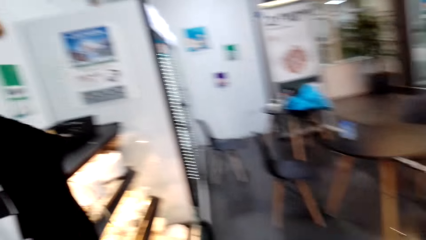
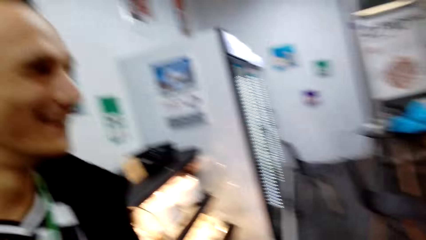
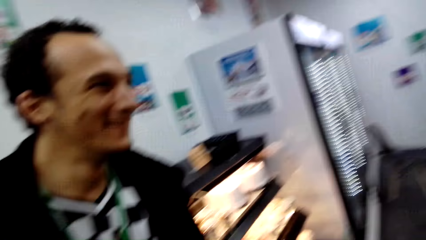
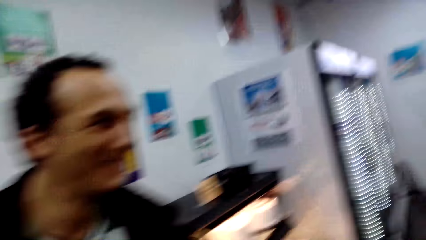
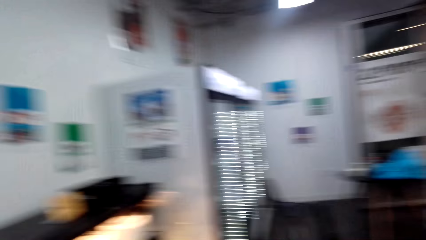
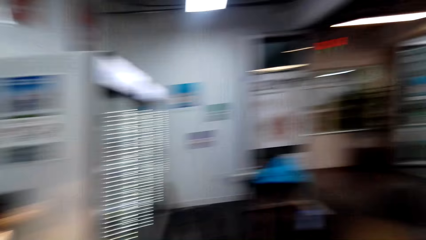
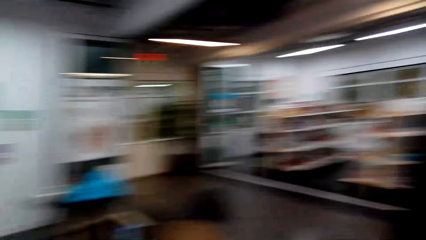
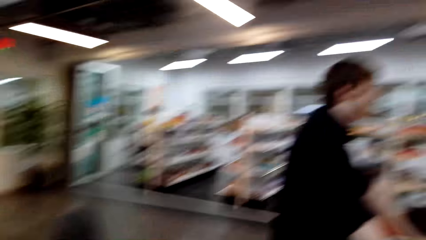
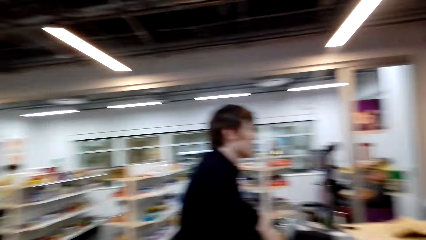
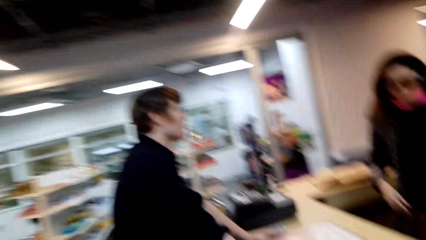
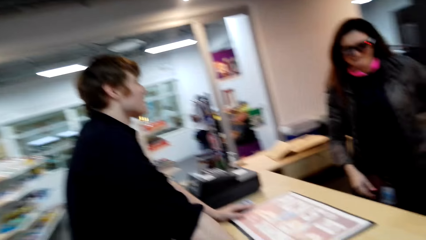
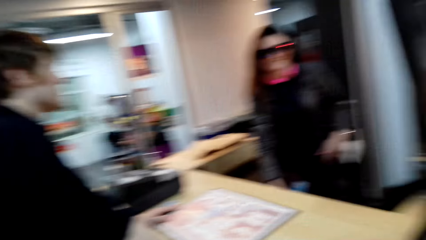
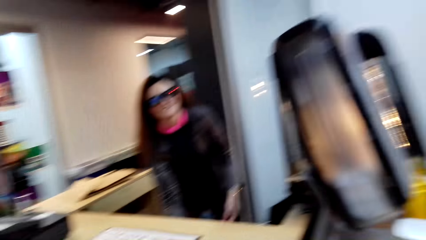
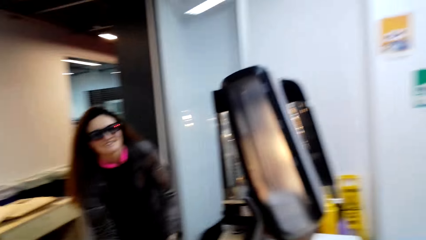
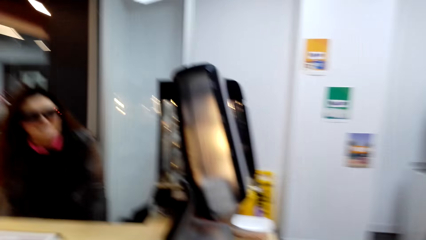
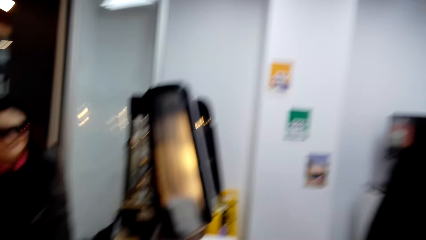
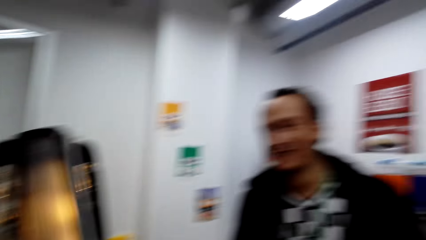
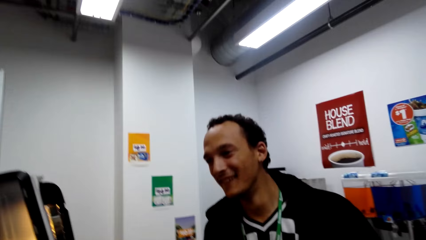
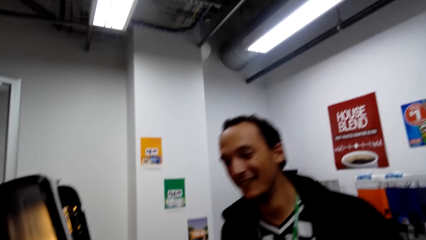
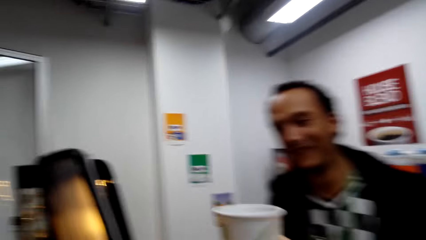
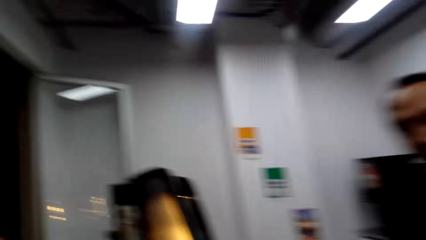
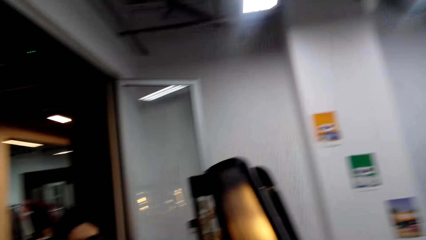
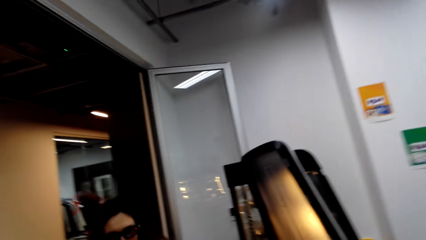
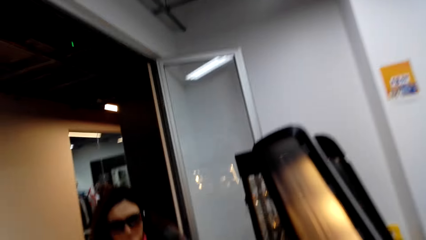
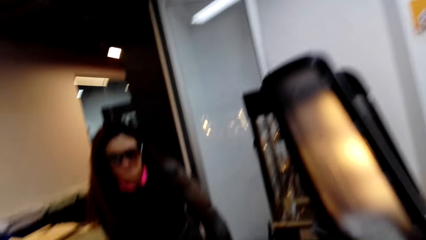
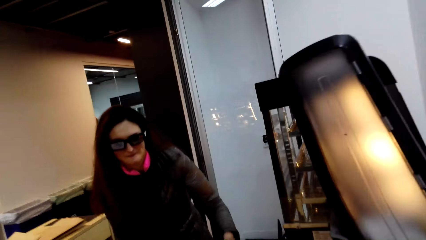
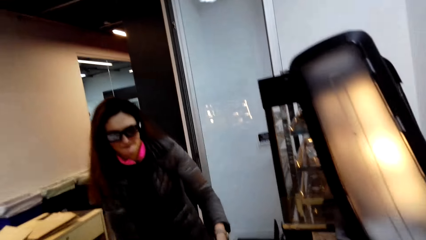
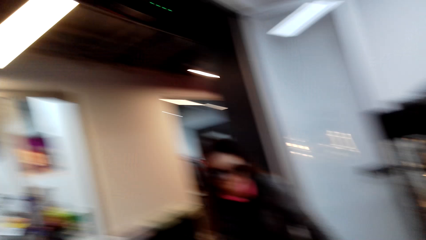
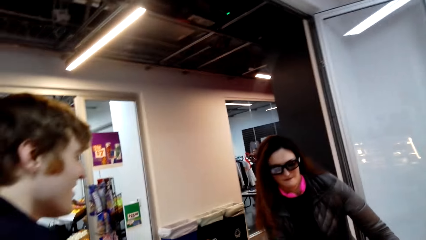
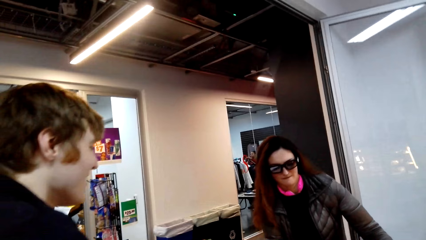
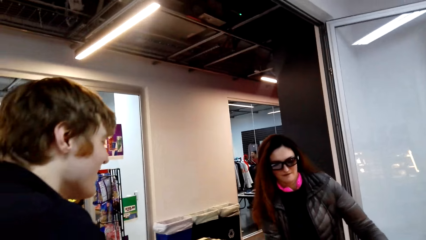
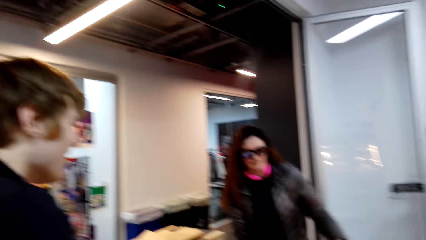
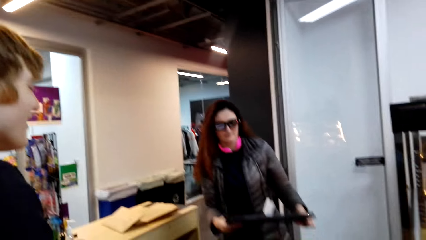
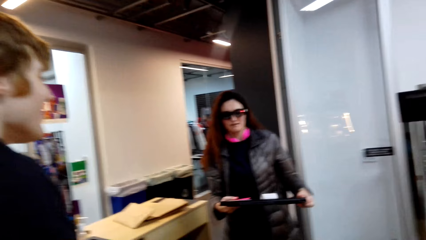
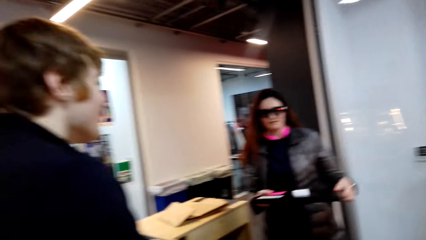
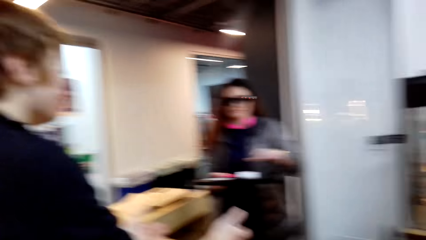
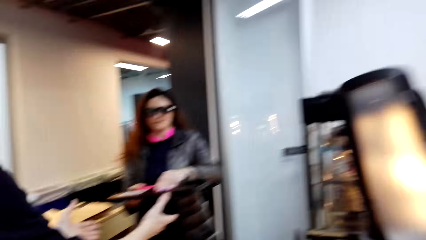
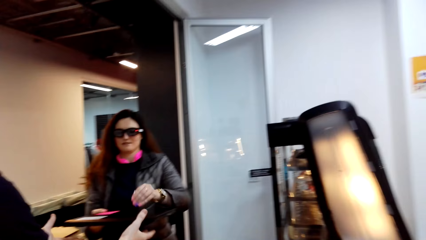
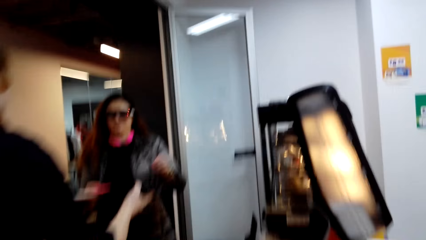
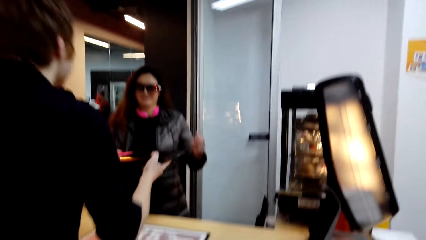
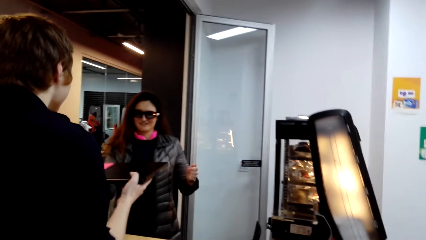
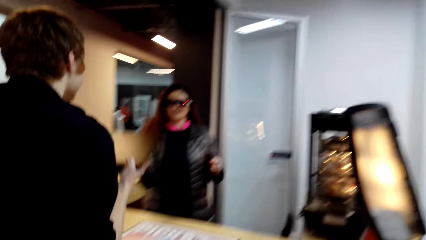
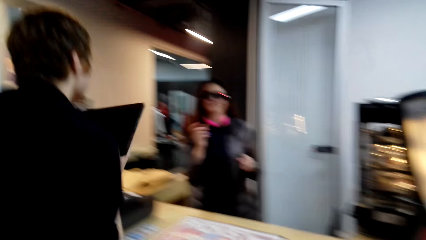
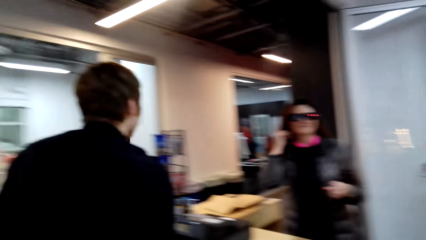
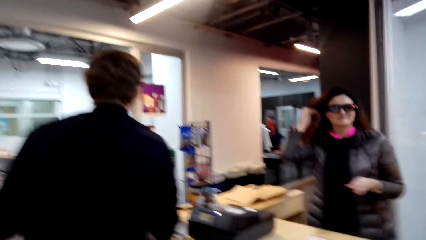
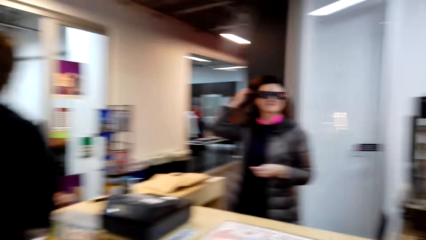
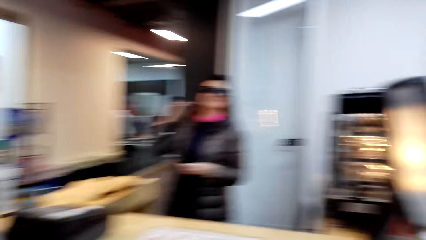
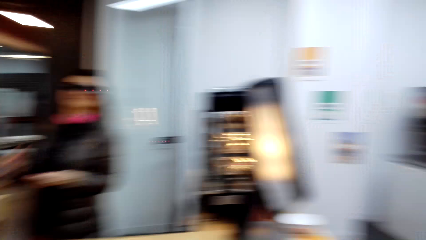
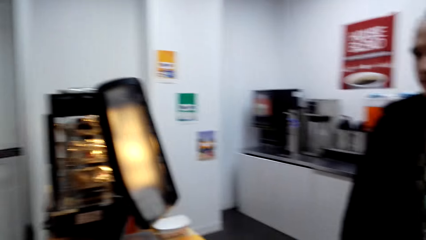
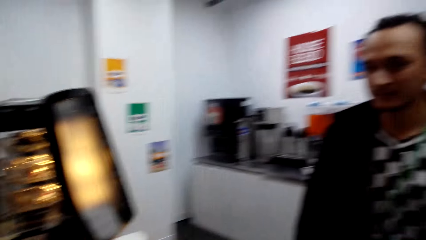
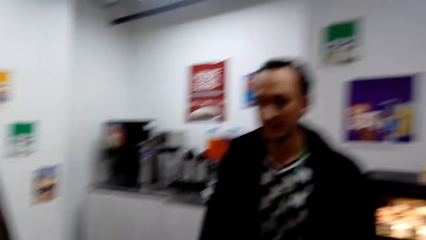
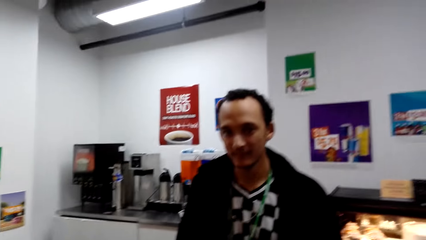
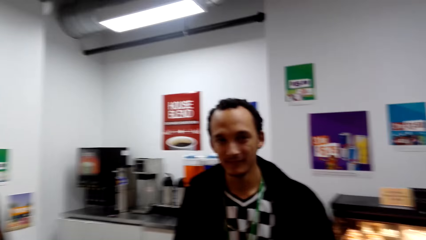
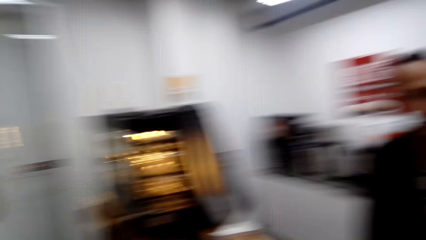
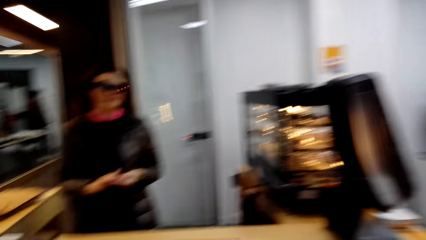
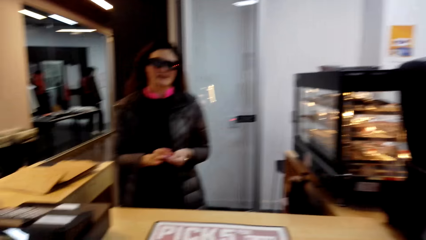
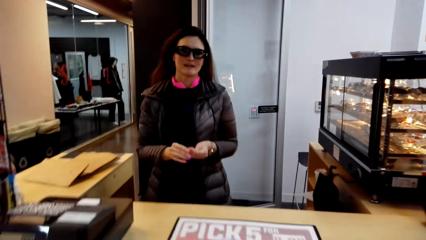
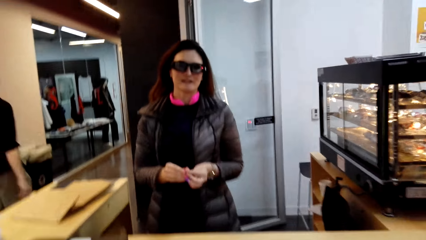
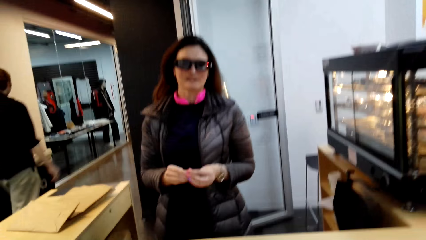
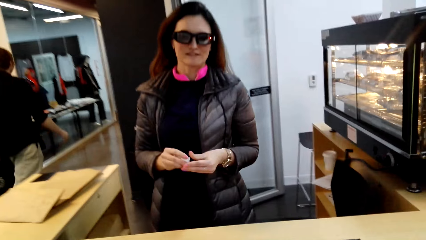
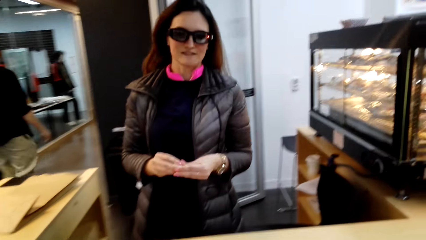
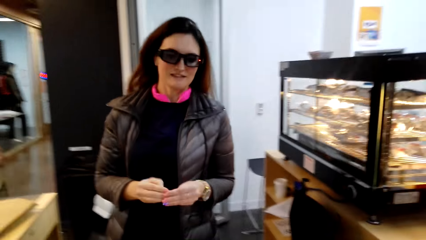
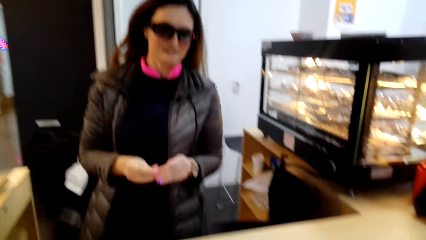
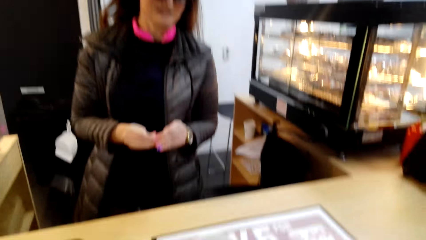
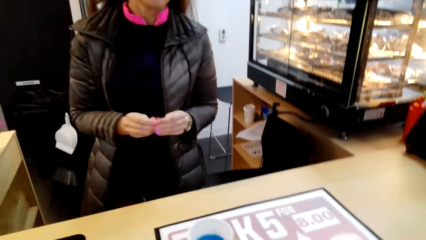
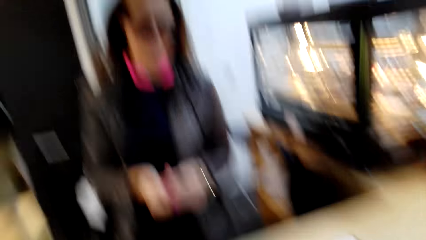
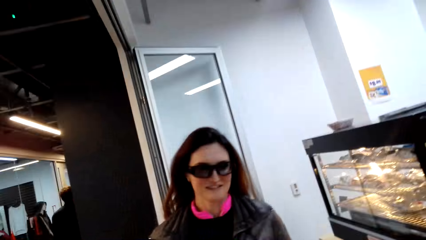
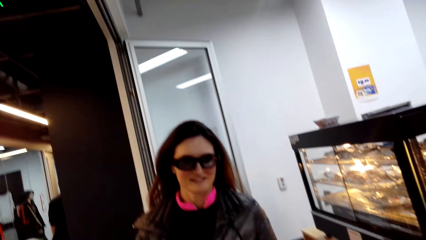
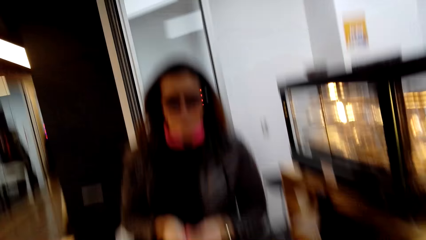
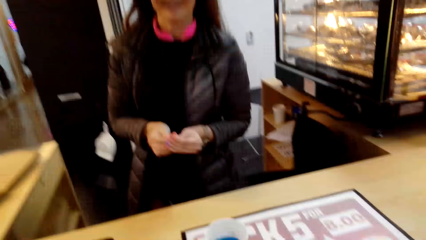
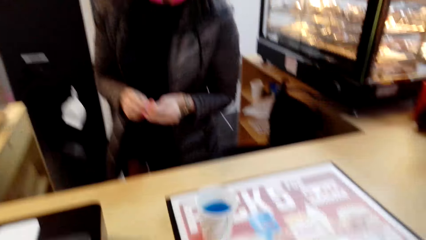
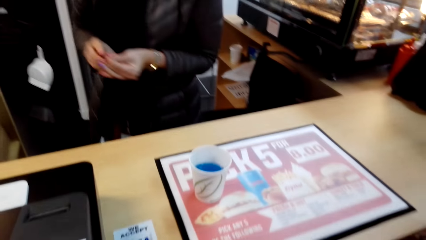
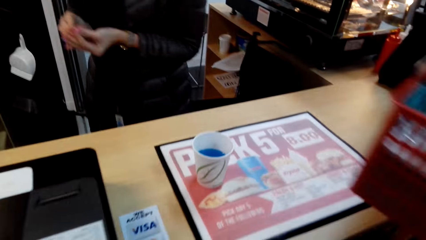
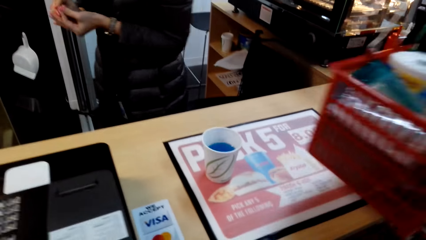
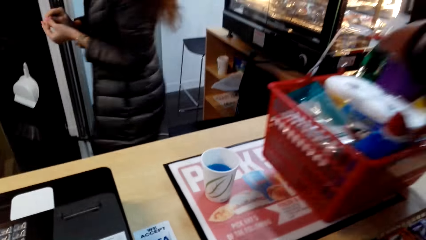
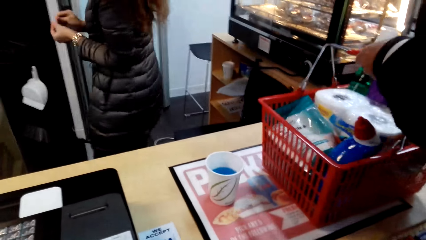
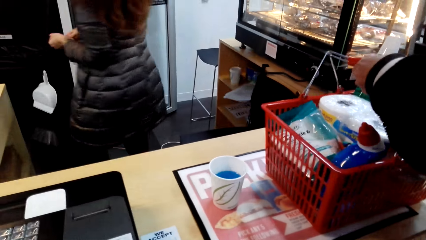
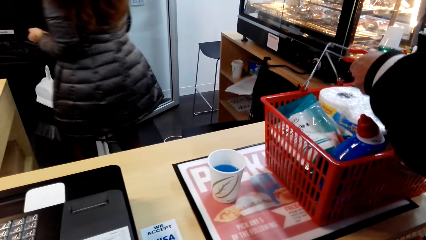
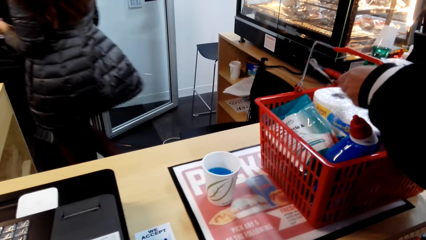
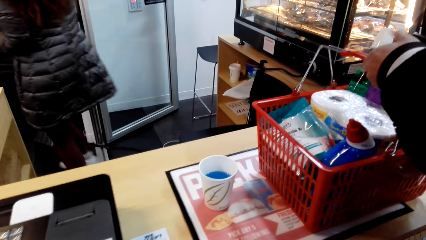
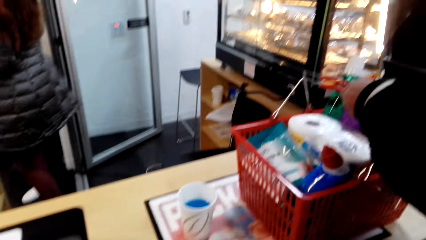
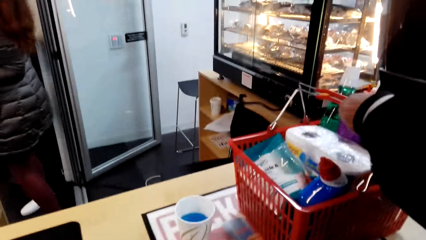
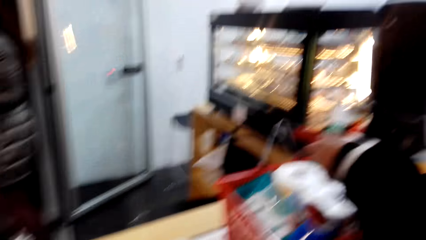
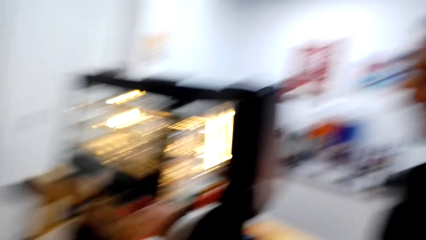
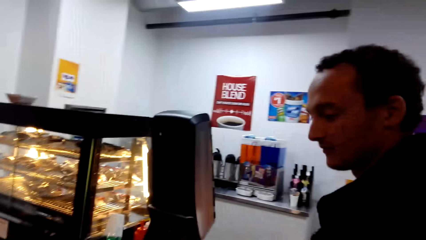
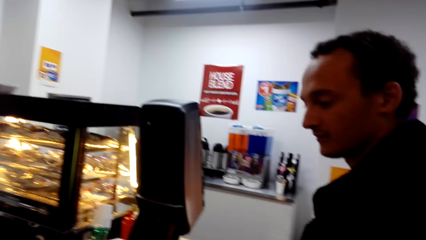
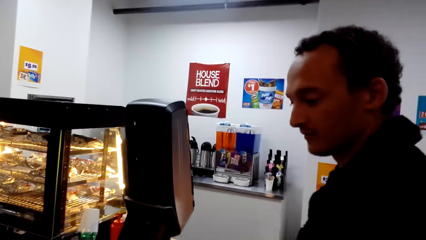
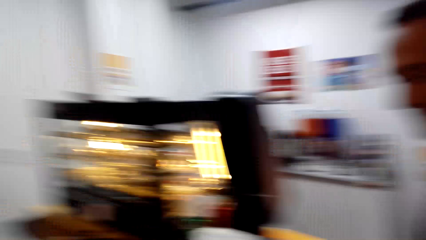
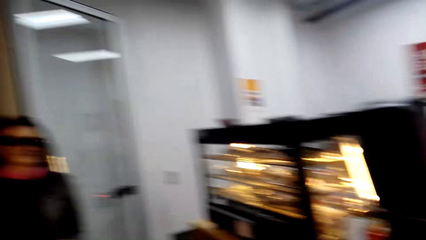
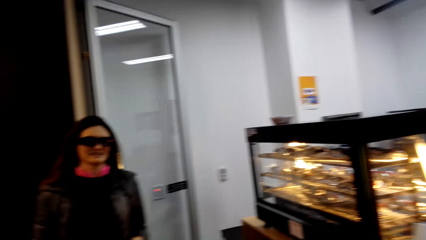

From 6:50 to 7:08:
A man dialogues with the camera wearer. The camera wearer talks to a lady. Another man dialogues with the lady. The lady gives the other man something. The other man exchanges something with the lady. The other man walks away in the supermarket. The camera wearer talks to the first man, moves to the counter, and talks to the lady. The first man puts the shopping basket on the counter desk. The lady walks in the supermarket. The camera wearer talks to the lady.
